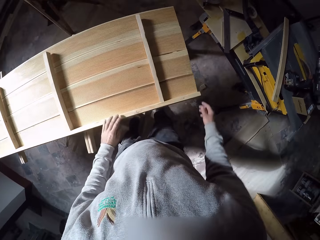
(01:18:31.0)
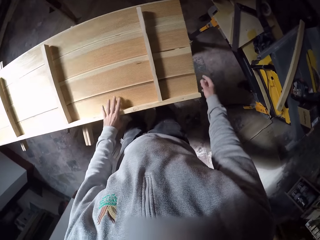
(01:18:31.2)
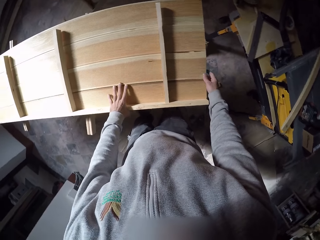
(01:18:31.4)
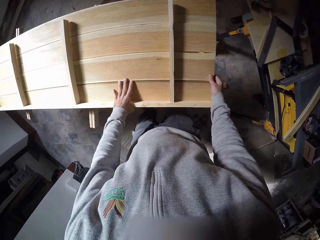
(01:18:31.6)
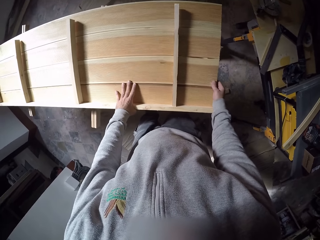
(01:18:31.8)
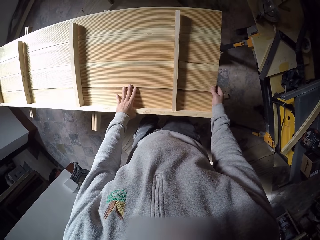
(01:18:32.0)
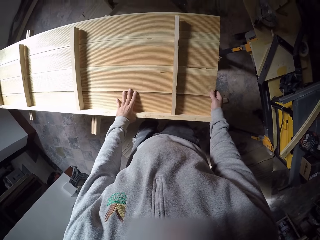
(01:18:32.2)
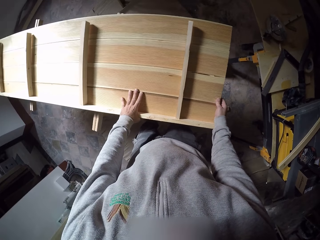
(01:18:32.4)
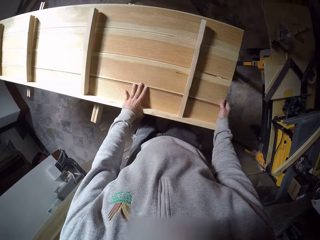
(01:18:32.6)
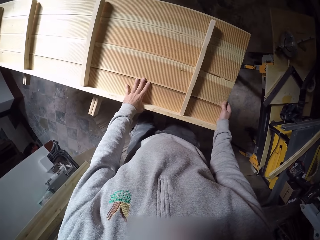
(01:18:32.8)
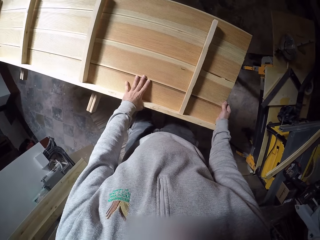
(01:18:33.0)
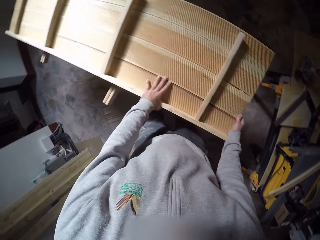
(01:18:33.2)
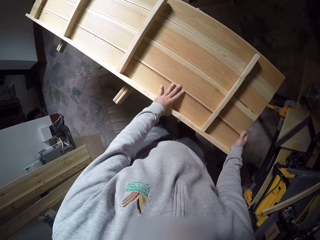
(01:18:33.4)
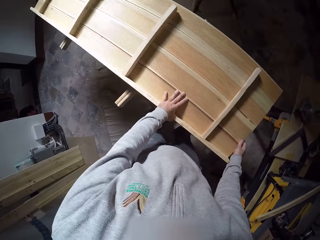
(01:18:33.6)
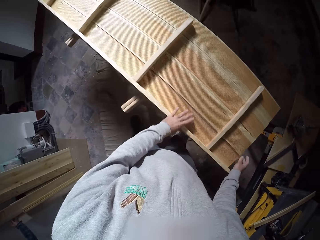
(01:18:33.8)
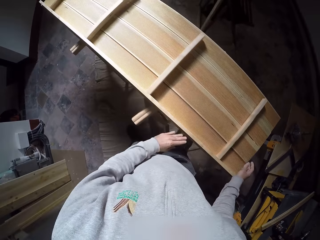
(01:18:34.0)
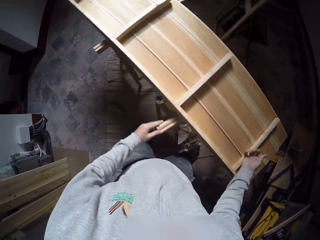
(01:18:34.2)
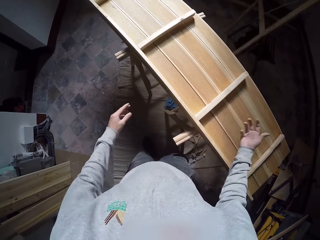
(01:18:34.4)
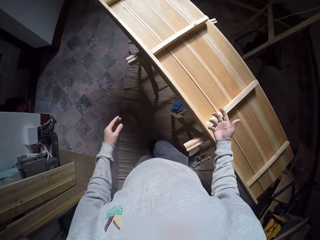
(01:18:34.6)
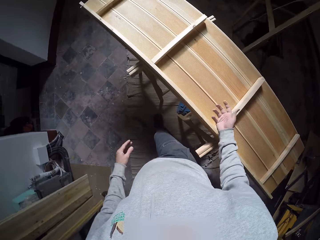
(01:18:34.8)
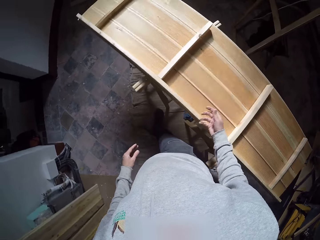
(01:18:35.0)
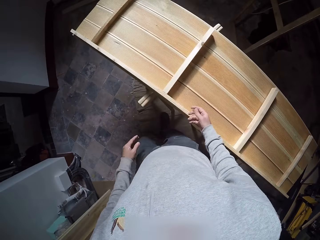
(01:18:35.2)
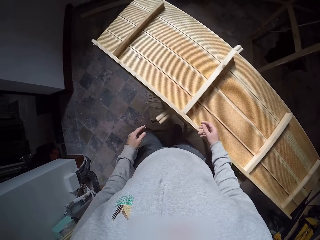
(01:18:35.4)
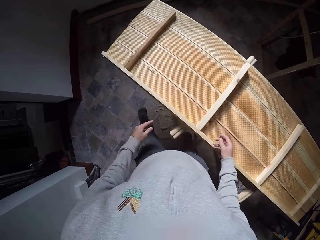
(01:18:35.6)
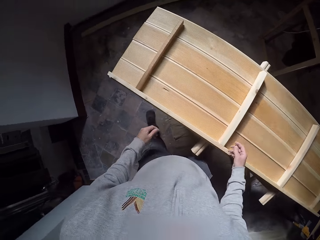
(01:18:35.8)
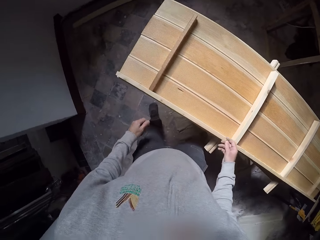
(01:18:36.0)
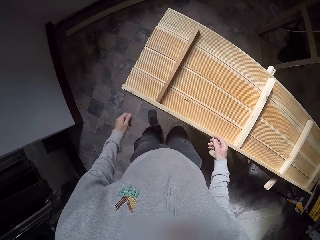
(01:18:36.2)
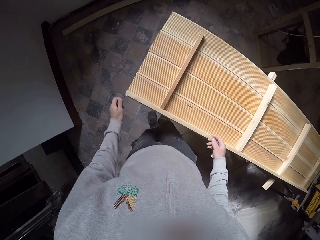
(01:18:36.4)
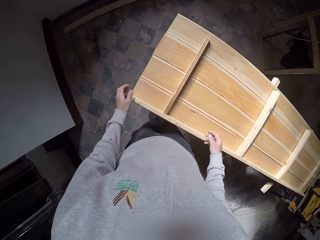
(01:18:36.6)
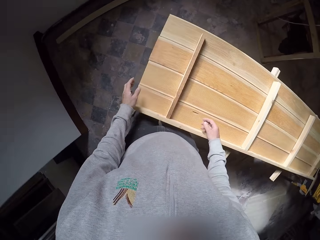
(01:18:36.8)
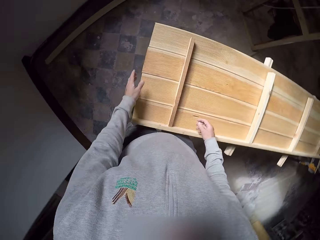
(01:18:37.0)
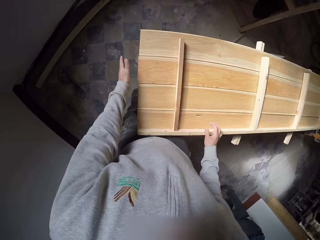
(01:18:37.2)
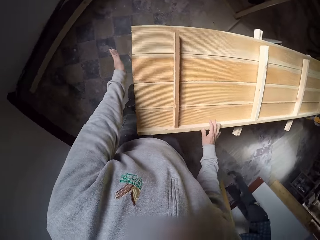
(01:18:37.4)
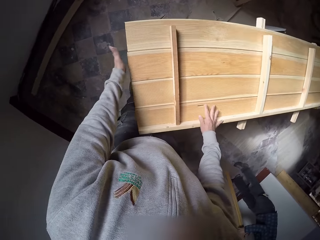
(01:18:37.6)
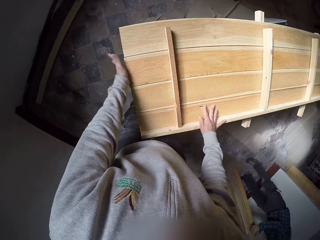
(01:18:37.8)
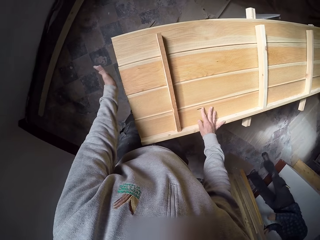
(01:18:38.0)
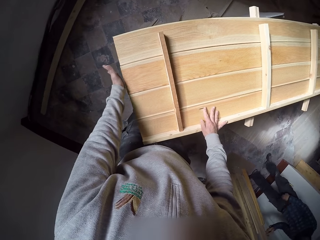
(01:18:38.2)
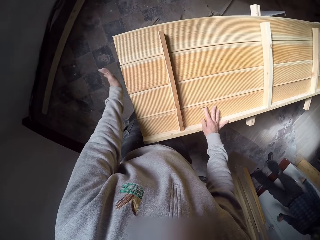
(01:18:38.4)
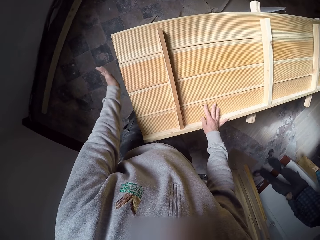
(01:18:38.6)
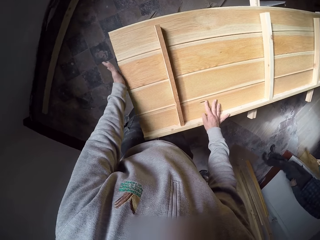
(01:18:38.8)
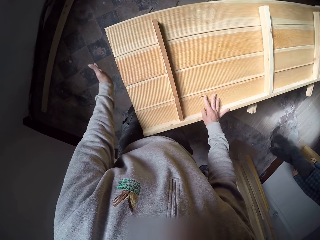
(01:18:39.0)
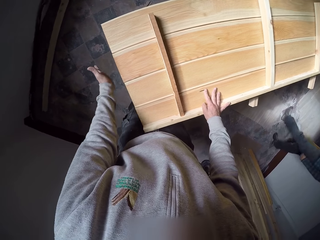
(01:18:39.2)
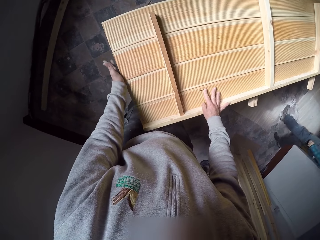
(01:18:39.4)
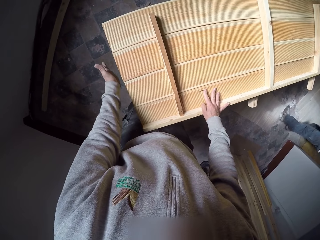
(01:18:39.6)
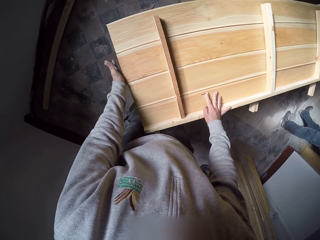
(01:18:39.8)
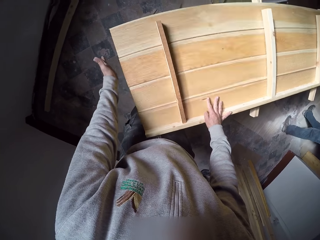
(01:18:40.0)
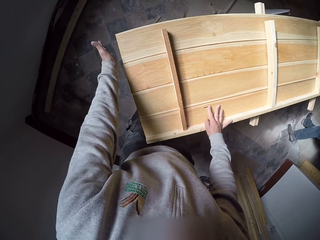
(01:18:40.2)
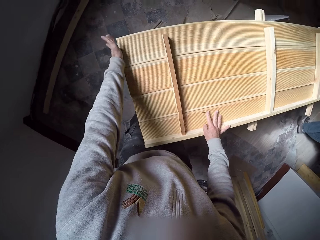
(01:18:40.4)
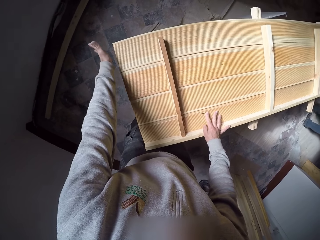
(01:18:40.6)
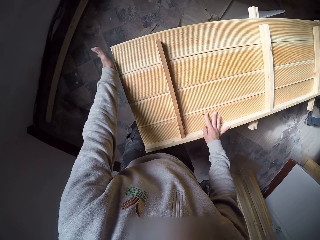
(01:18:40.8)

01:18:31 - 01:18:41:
The camera wearer holds down the wooden structure with his left hand. He adjusts the wooden planks on the wooden structure with his right hand. He walks along the stand. He adjusts the wooden planks on the wooden structure with his left hand. He holds down the wooden structure with his right hand. A man walks along the wall in the workshop.

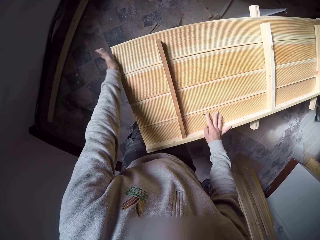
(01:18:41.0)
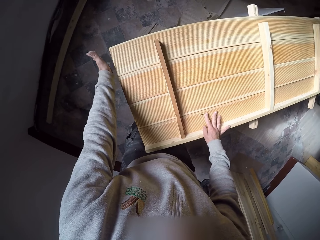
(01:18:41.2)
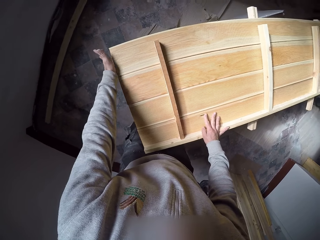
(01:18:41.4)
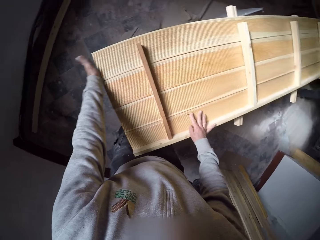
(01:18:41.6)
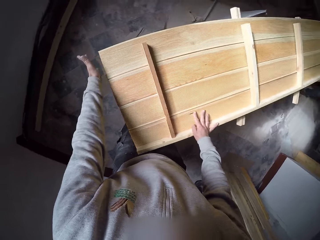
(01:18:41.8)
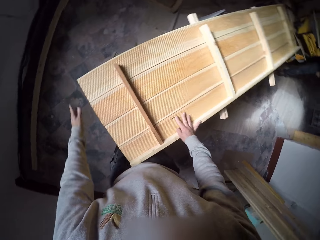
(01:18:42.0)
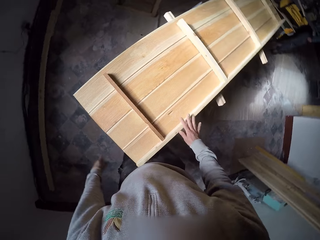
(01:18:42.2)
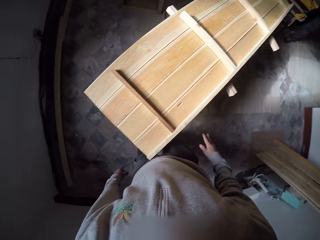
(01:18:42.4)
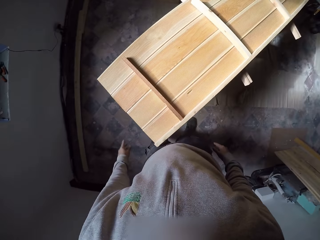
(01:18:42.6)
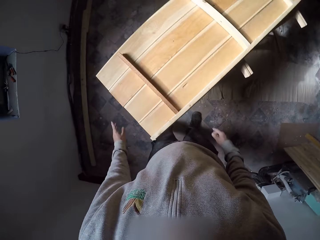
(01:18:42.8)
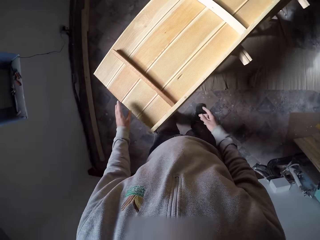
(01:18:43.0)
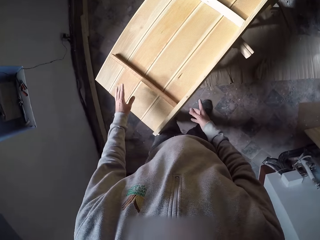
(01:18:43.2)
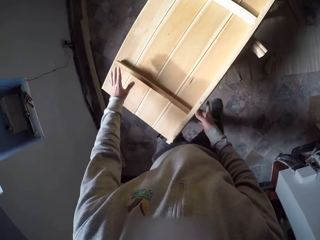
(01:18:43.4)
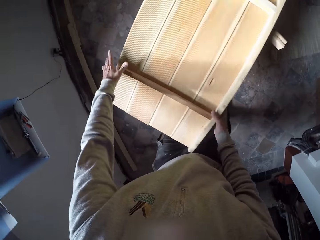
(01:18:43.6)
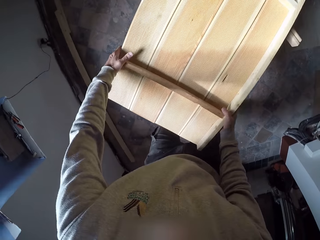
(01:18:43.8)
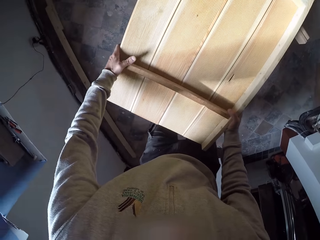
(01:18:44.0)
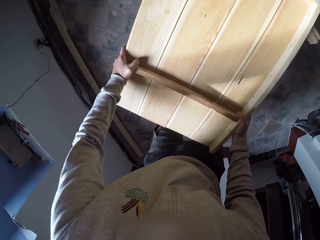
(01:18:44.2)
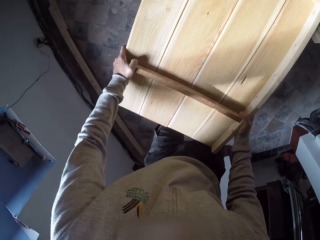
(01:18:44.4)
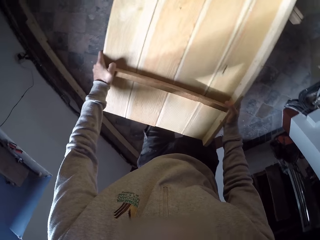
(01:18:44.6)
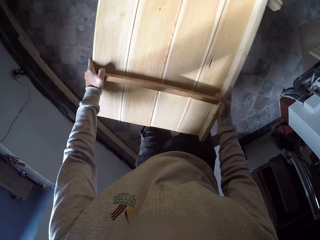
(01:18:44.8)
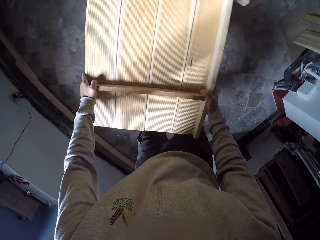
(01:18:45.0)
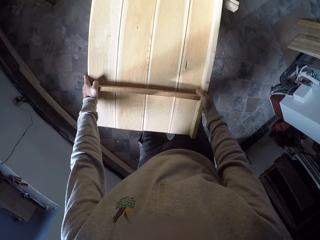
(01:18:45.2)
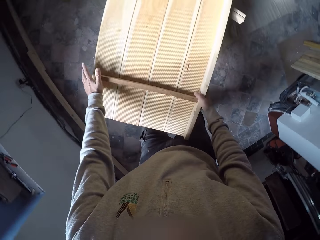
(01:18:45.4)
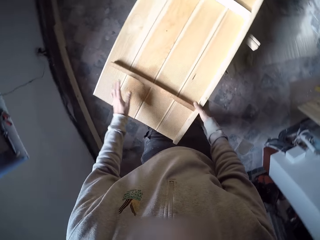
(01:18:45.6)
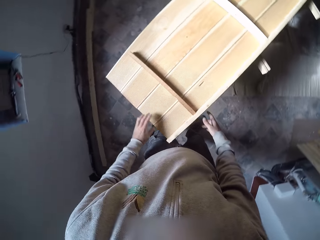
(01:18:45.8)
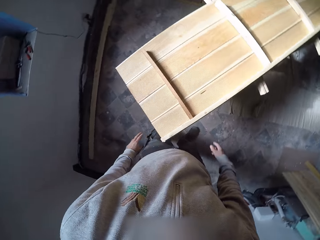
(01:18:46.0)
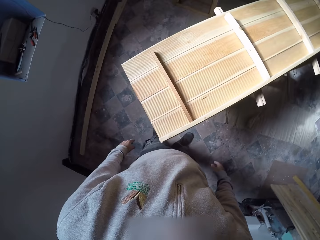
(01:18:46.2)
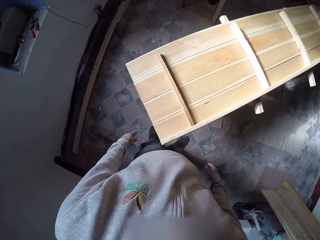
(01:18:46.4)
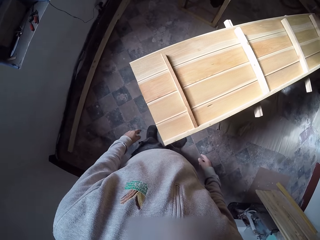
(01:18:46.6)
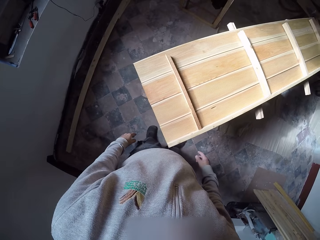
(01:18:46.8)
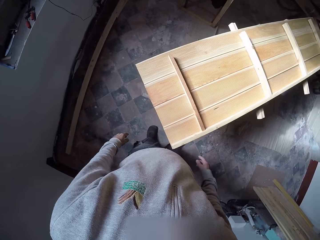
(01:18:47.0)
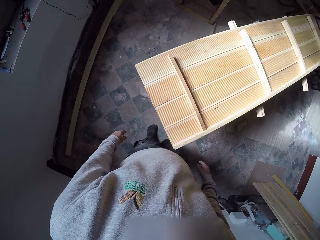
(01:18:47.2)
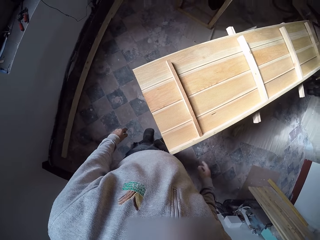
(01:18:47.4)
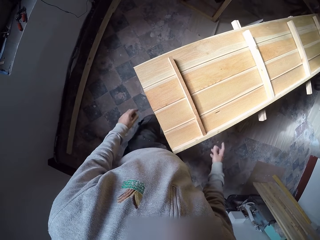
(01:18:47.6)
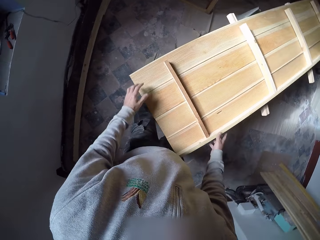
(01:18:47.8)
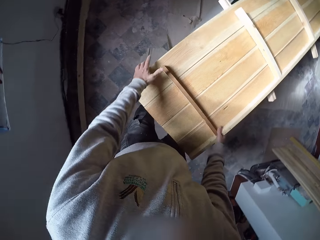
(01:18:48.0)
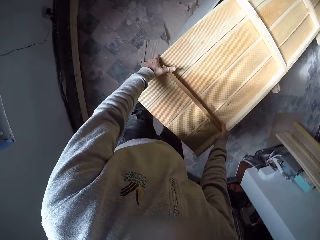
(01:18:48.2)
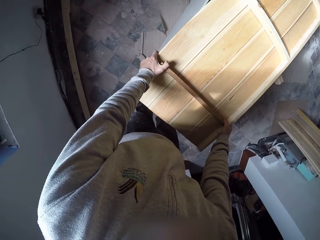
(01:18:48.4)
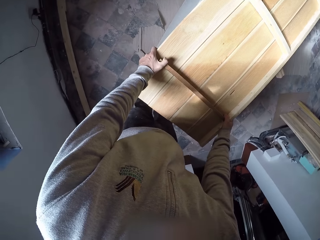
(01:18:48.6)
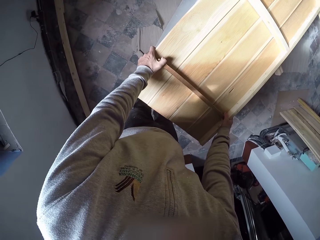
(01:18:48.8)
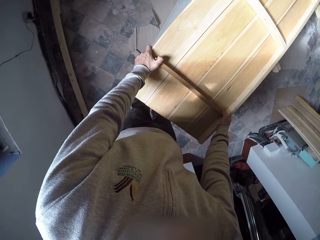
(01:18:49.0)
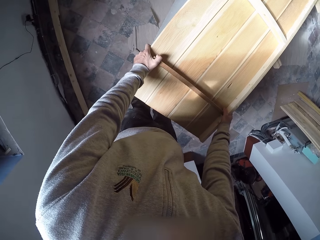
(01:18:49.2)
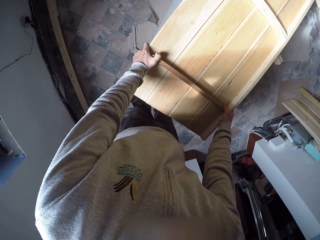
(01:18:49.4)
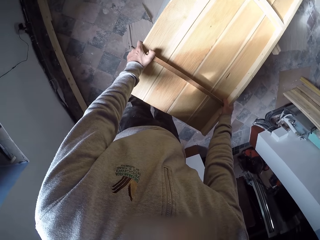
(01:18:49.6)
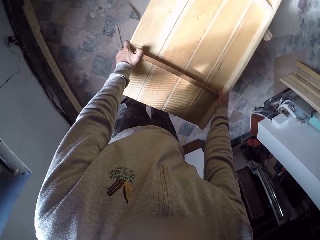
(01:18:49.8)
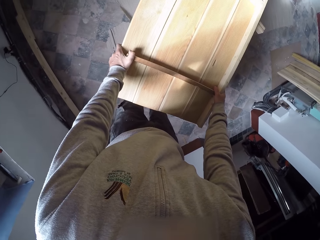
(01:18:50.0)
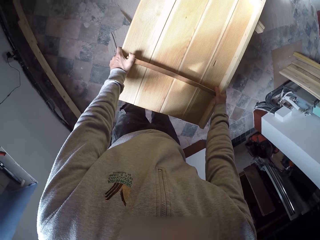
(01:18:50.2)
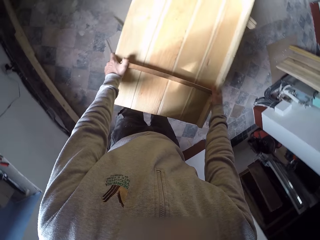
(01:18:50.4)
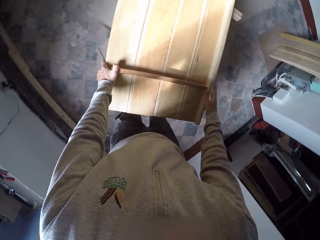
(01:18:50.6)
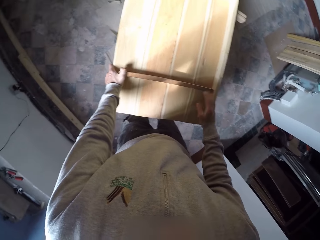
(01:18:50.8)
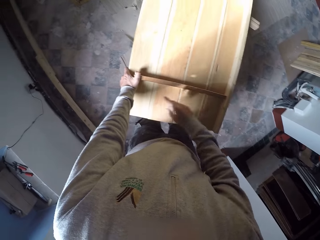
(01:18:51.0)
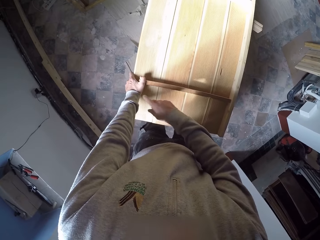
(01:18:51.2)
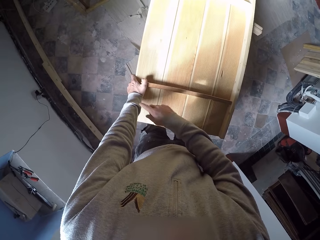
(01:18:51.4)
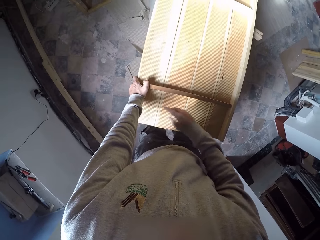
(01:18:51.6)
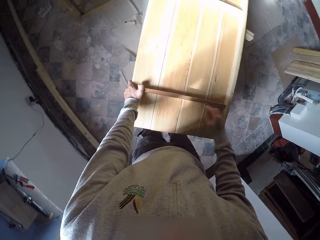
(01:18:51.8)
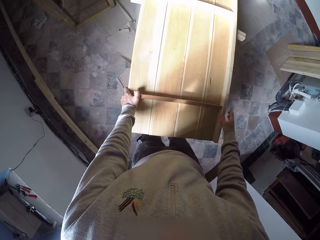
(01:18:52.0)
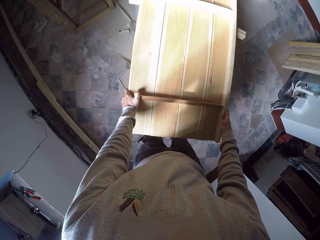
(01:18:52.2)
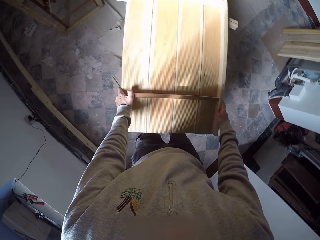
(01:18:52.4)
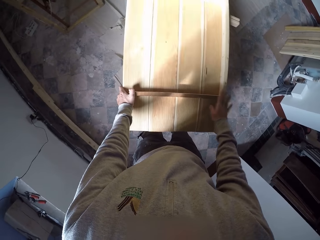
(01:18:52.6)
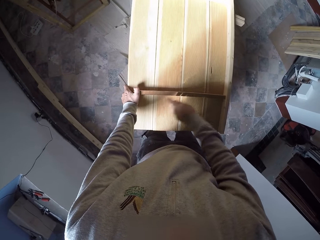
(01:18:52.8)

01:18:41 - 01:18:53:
The camera wearer stares at the stand. They hold down the wooden structure with both hands. They adjust the stand woods with the hands. They stare at the stand. They adjust the stand woods with the hands. They finger point on the stand. They hold the stand with the hands.
